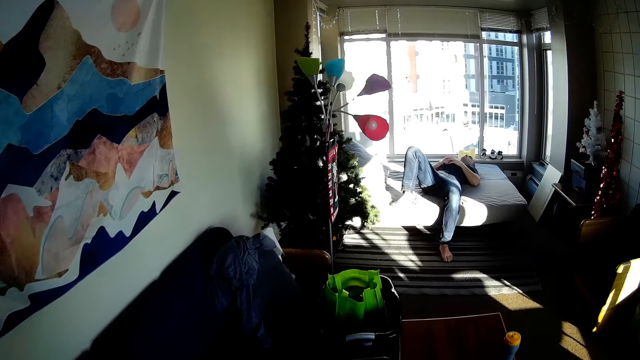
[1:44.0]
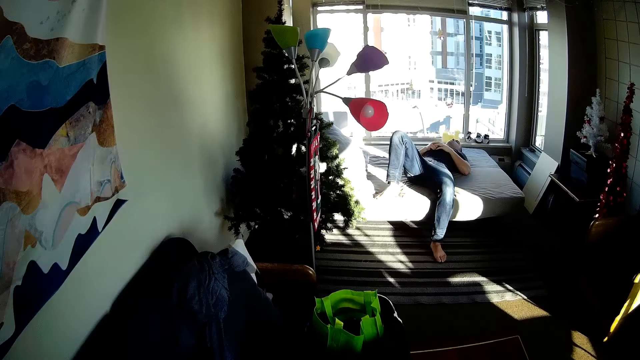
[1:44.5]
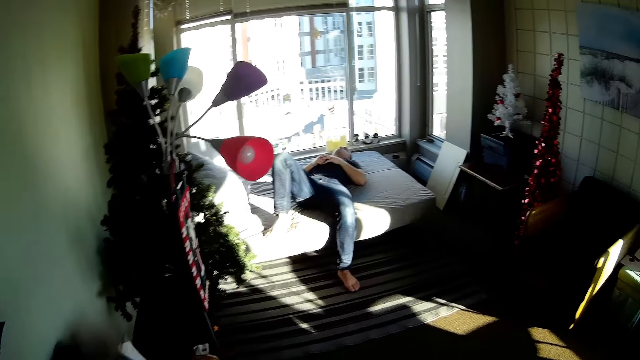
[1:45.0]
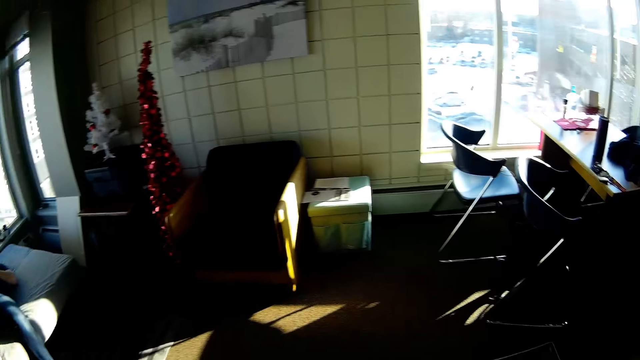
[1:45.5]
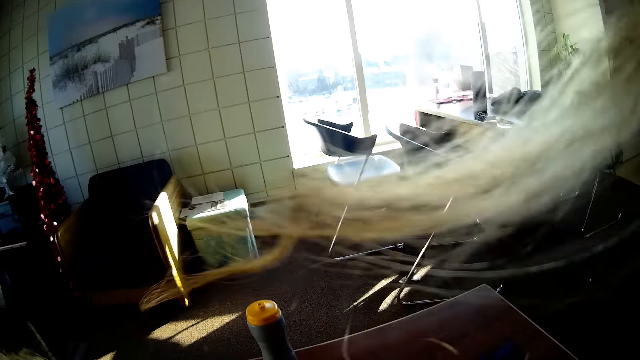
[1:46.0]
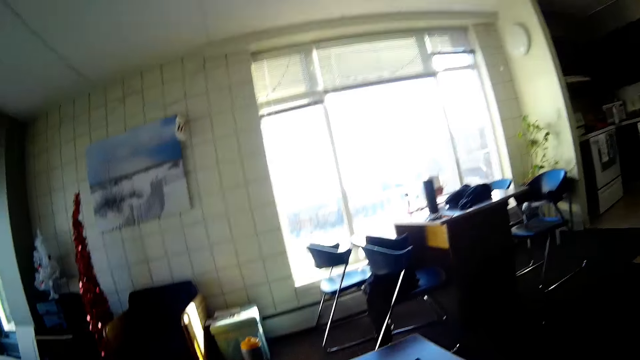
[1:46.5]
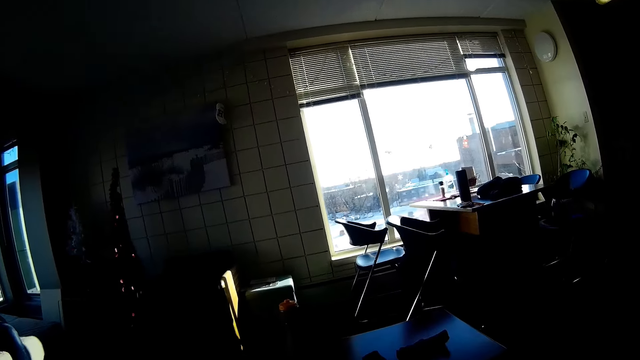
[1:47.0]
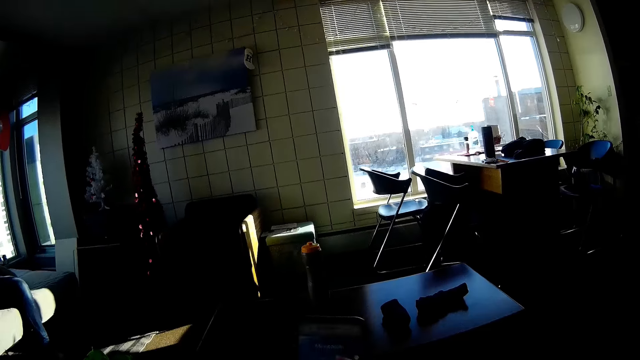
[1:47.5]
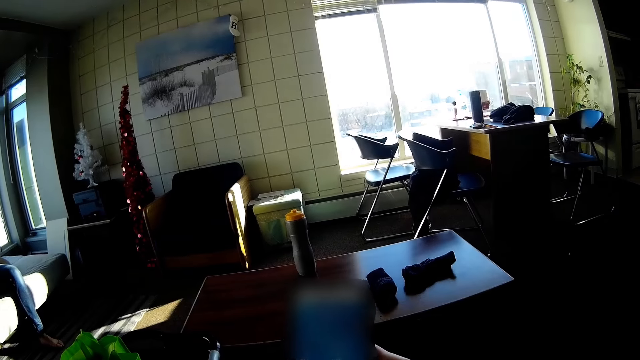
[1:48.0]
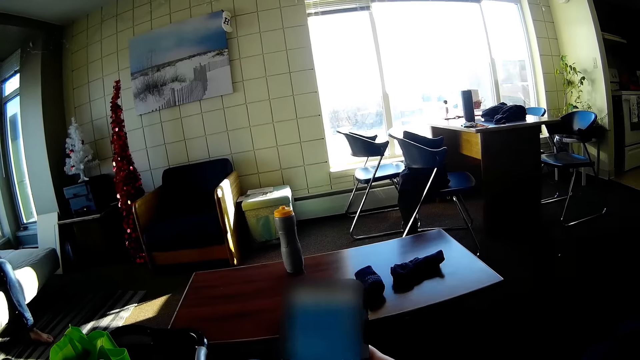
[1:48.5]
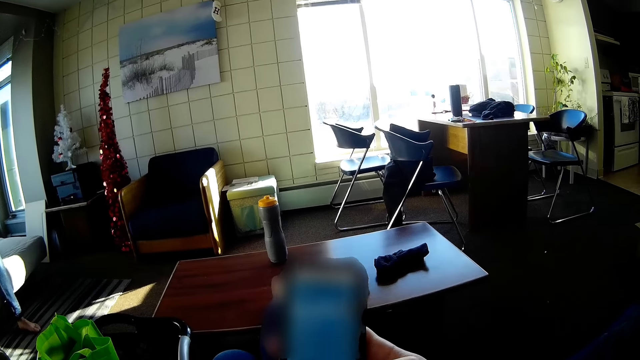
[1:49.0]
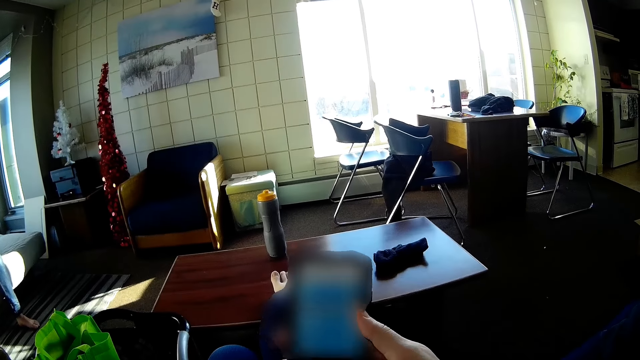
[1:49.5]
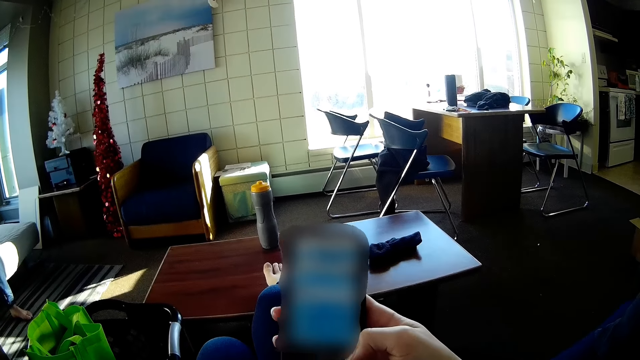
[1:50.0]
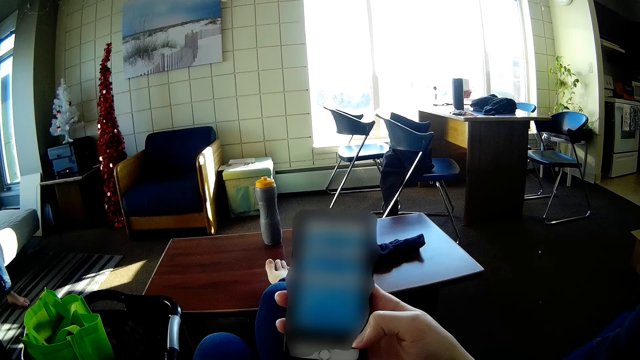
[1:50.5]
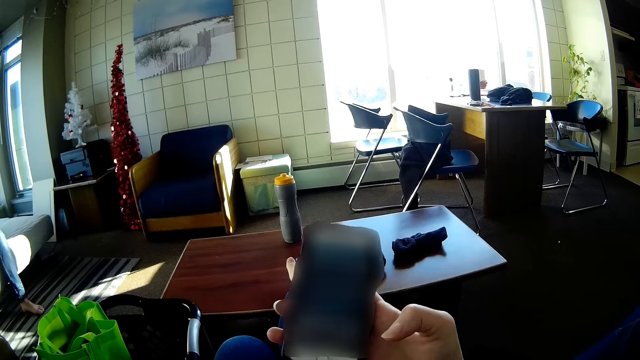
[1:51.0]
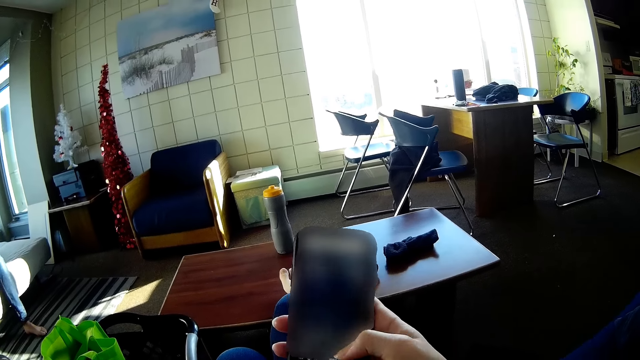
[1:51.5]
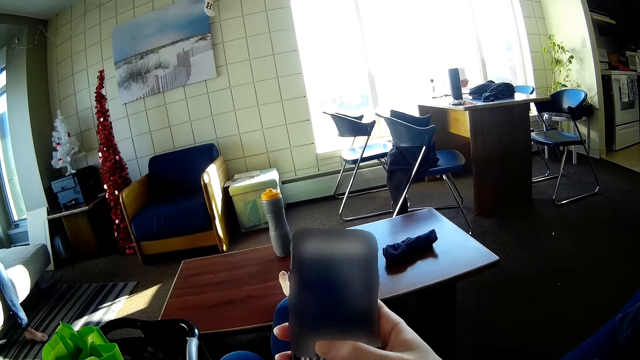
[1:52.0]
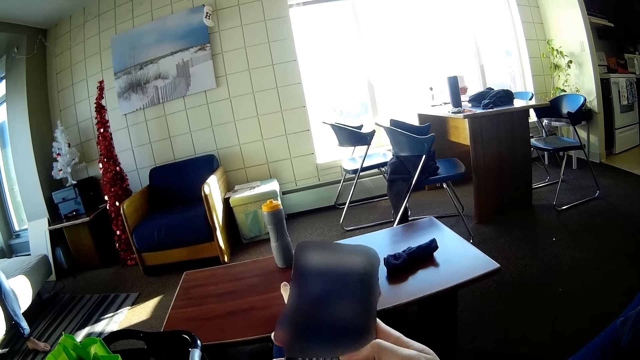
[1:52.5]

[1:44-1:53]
The camera wearer sits on a couch. A man relaxes on the bed. The camera wearer operates a mobile phone. They scroll the phone.

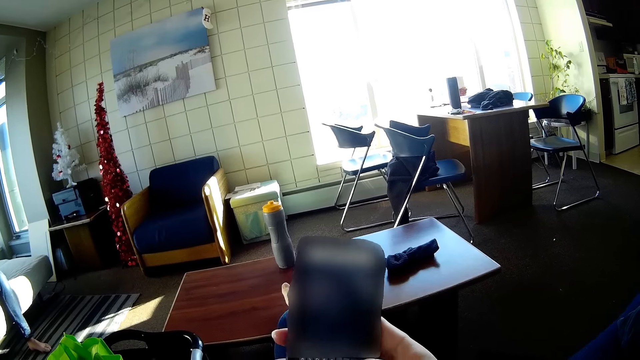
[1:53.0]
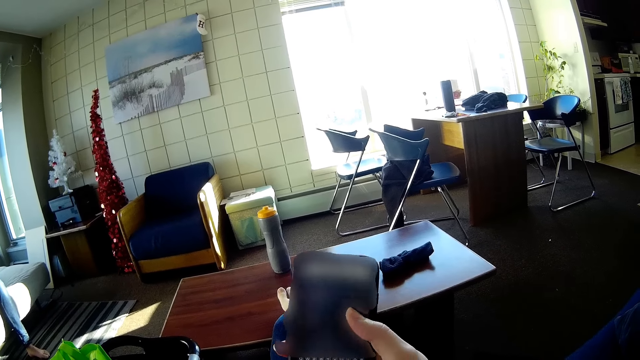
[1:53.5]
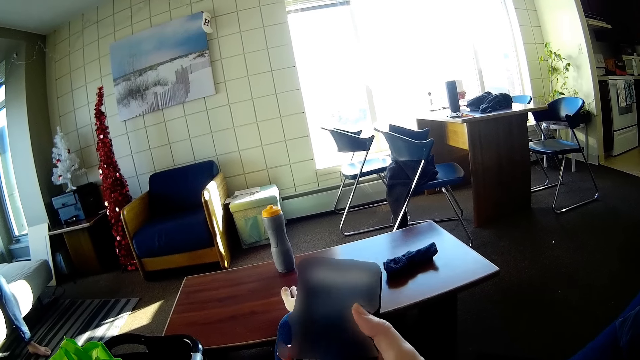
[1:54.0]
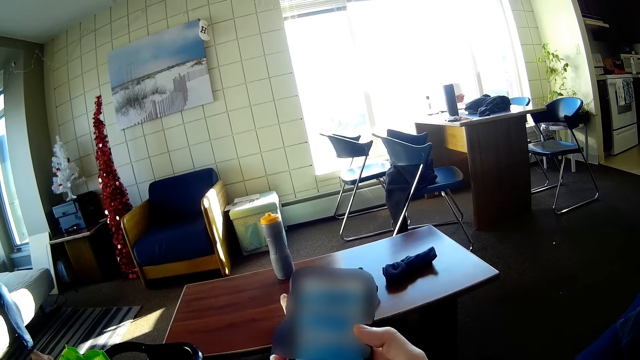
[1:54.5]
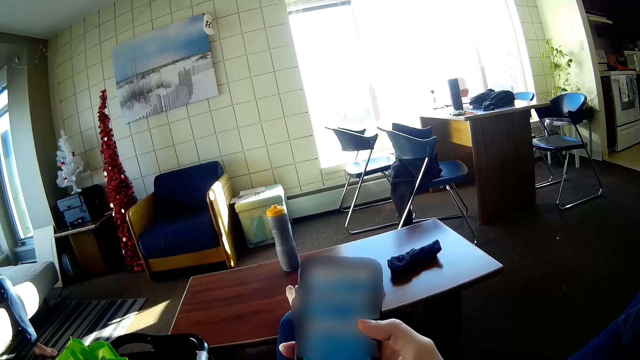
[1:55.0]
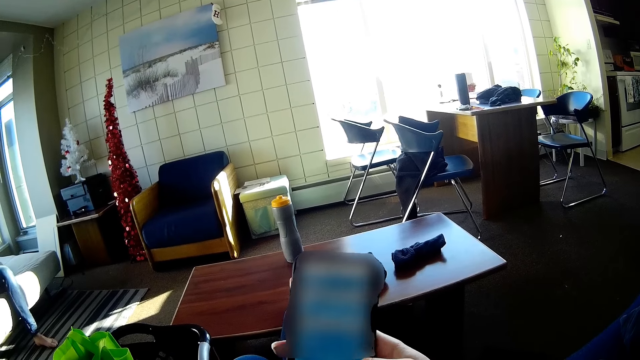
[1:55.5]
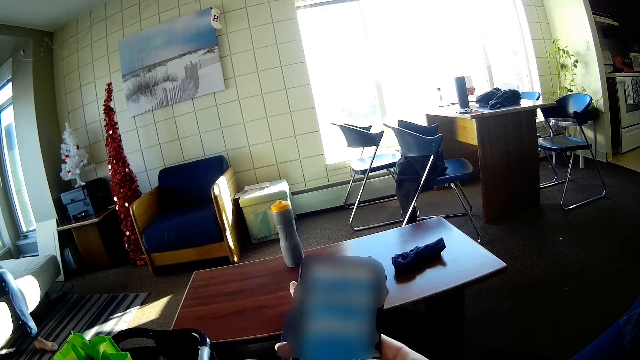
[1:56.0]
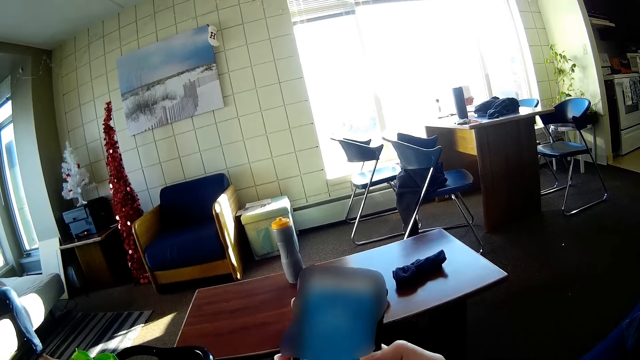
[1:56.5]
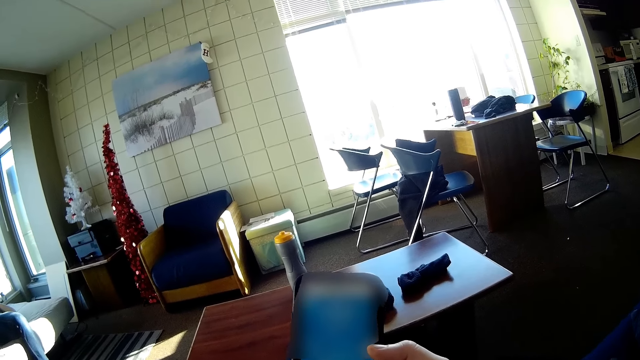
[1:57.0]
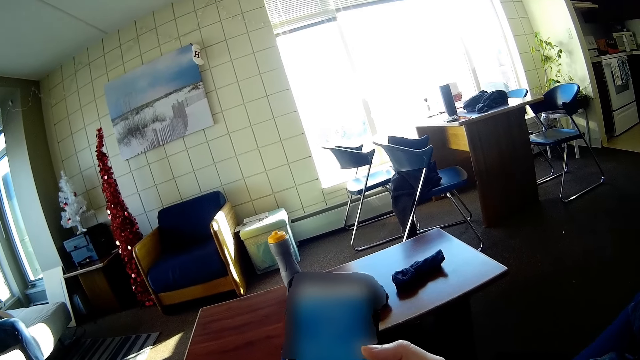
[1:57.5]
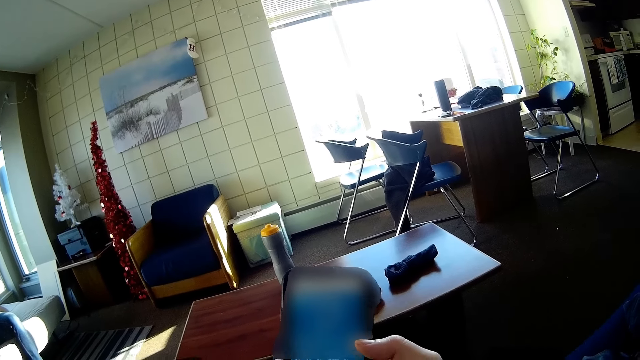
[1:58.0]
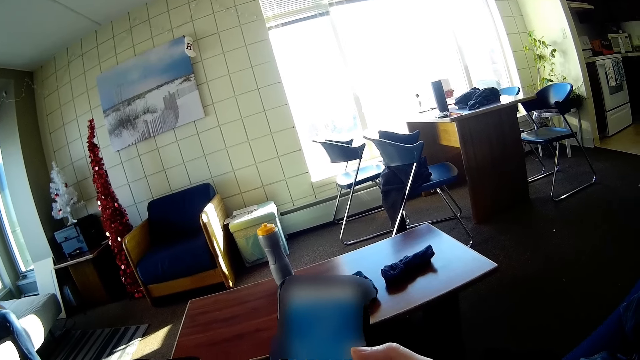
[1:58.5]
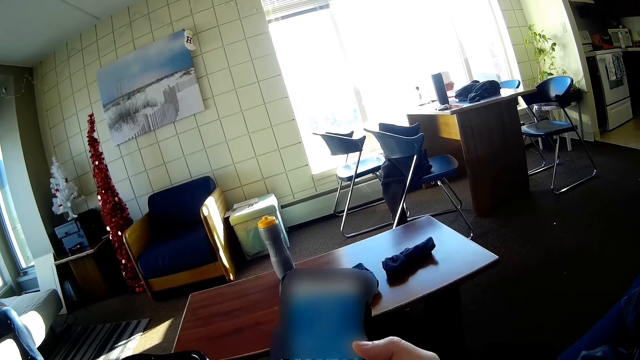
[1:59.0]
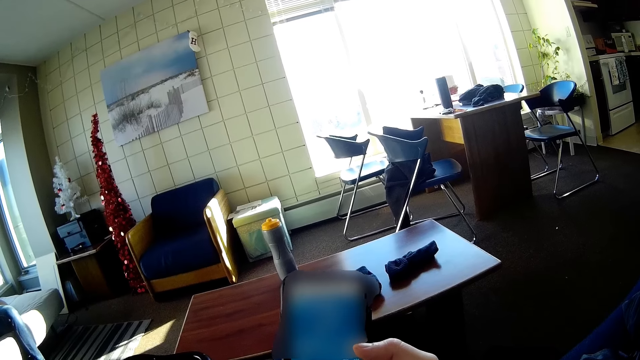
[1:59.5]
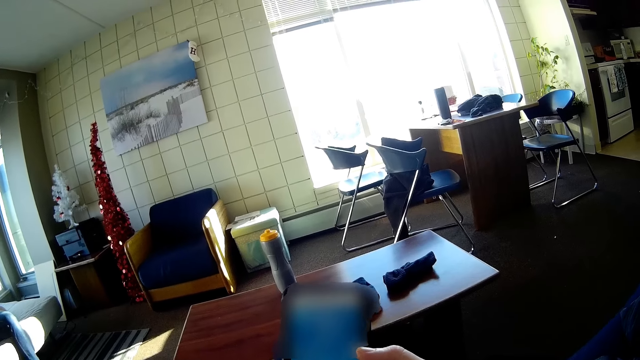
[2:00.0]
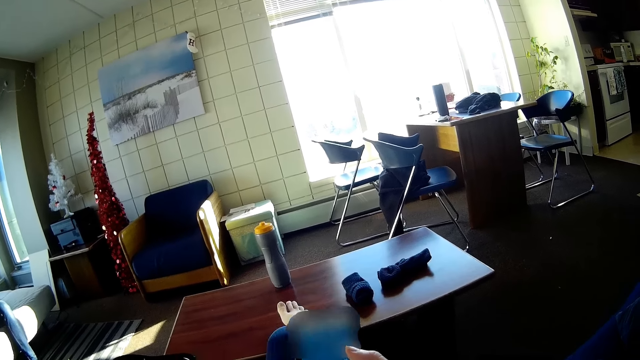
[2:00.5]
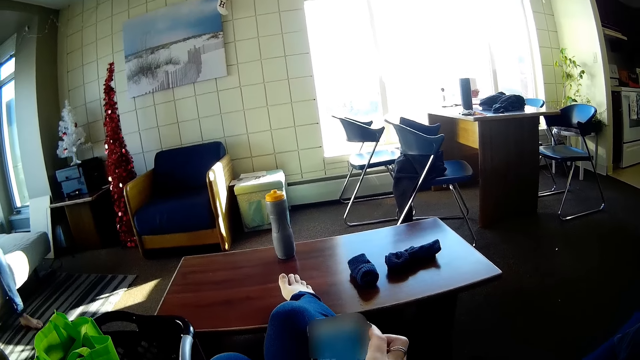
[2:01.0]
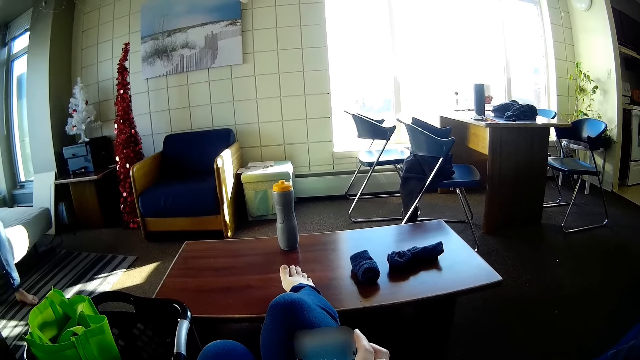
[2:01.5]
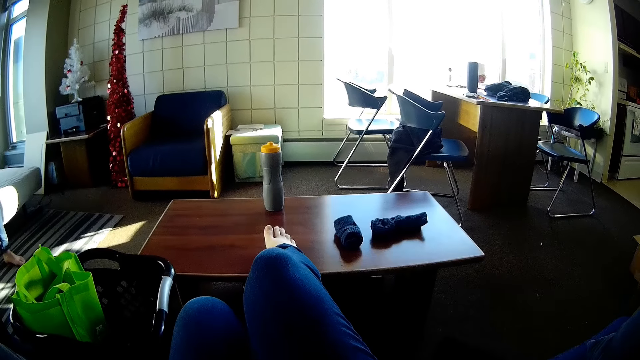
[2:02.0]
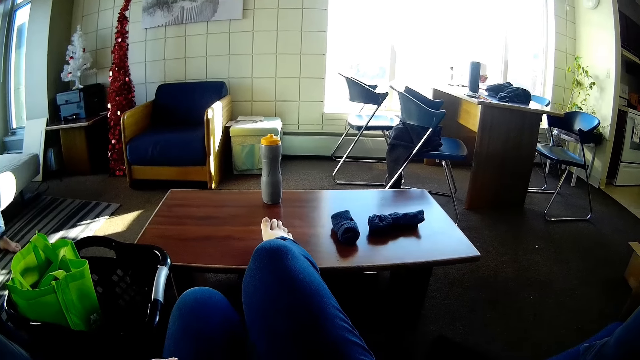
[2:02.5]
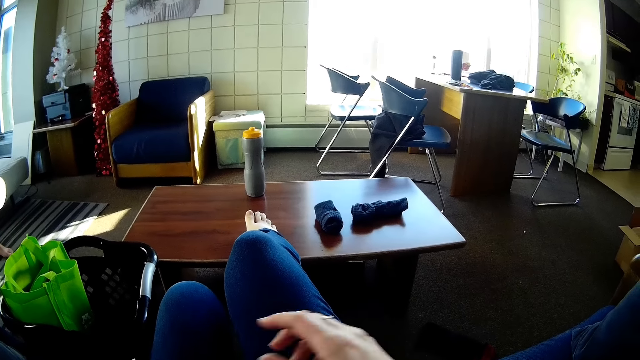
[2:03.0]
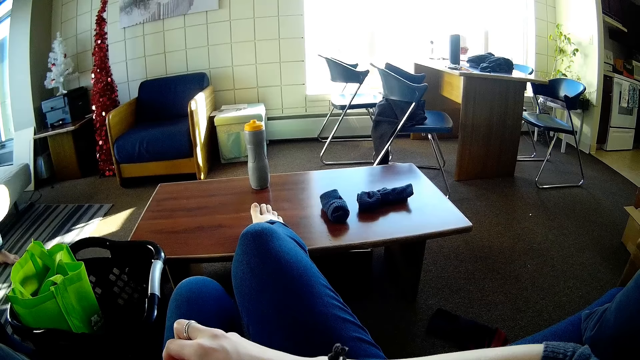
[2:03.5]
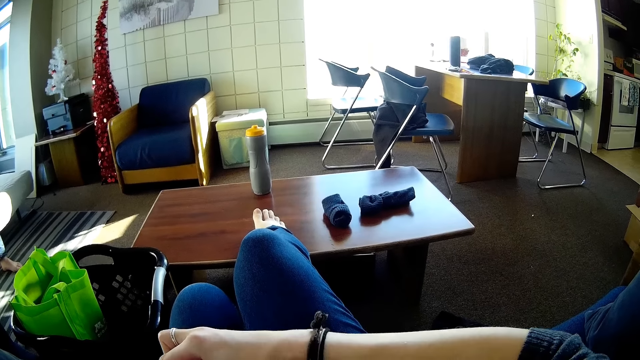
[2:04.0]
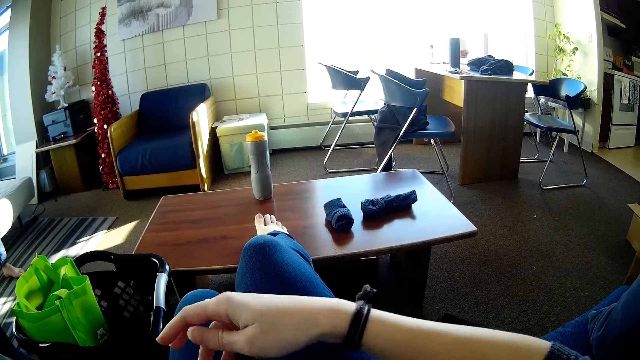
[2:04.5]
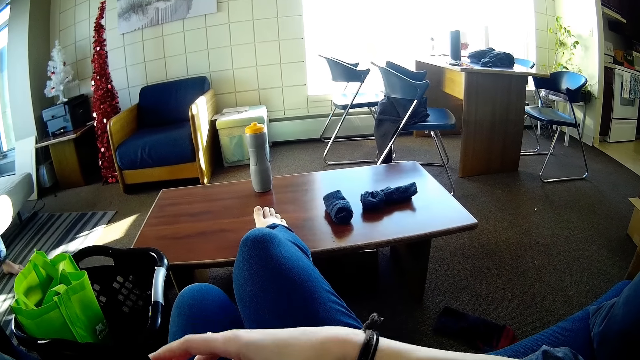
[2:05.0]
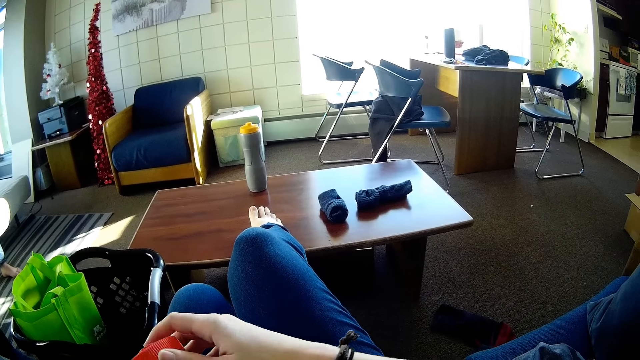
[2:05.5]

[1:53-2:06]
The camera wearer touches the phone. They look at the mobile phone. They move their hand. They look around. They open a container.
